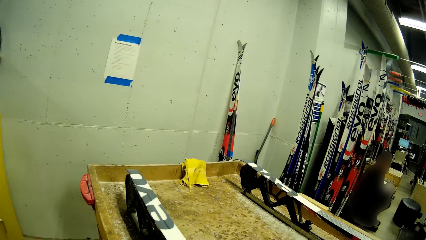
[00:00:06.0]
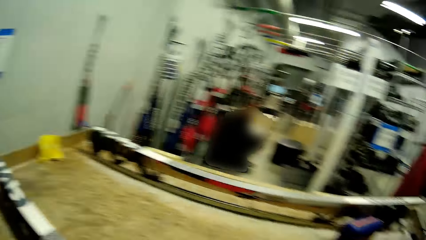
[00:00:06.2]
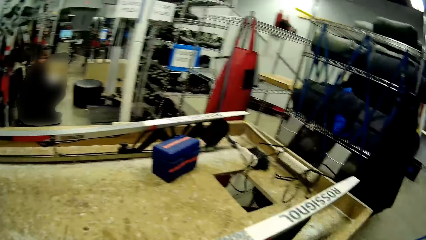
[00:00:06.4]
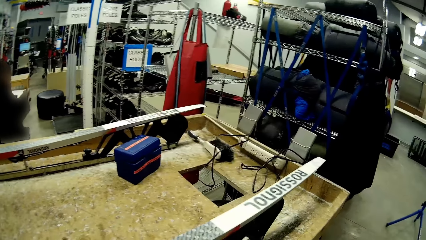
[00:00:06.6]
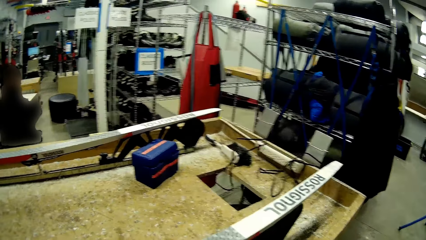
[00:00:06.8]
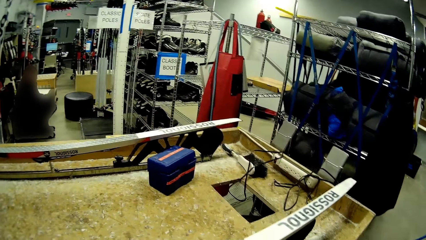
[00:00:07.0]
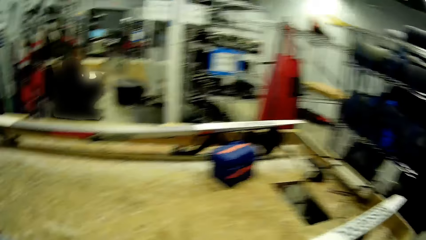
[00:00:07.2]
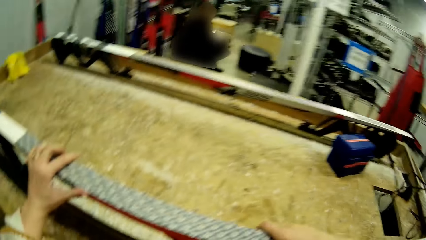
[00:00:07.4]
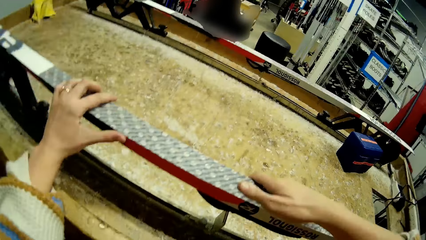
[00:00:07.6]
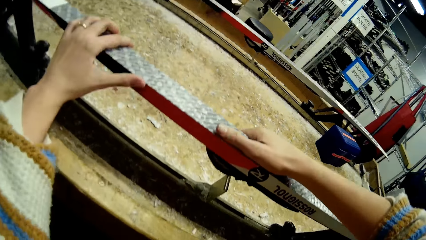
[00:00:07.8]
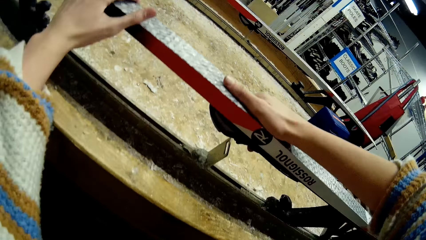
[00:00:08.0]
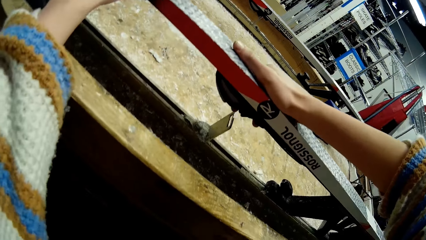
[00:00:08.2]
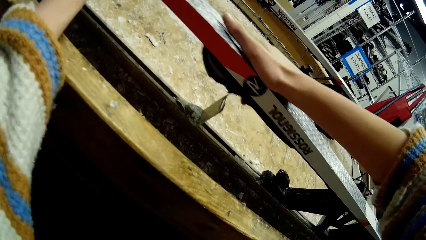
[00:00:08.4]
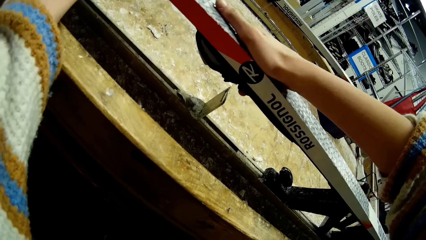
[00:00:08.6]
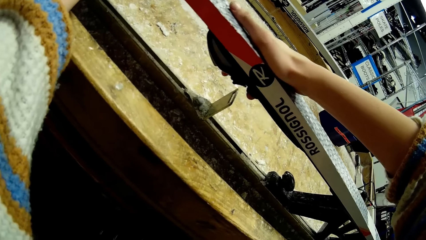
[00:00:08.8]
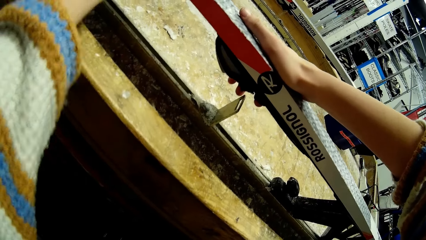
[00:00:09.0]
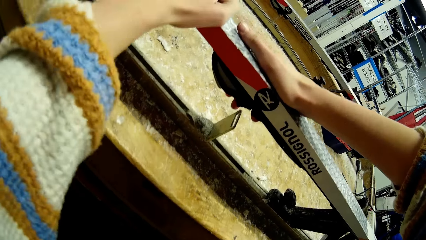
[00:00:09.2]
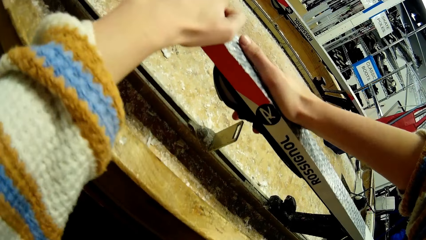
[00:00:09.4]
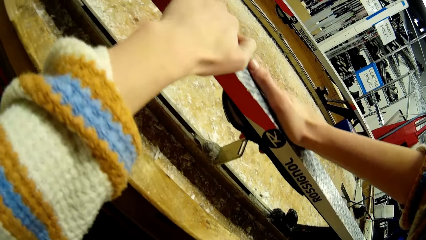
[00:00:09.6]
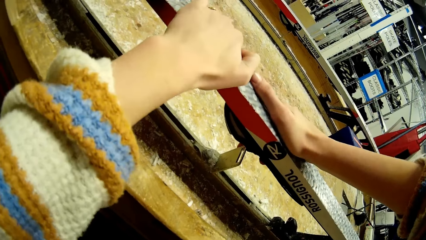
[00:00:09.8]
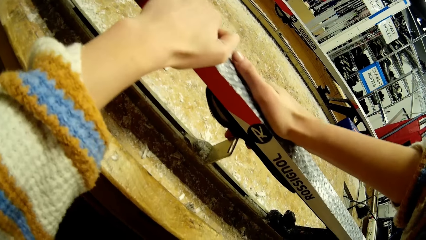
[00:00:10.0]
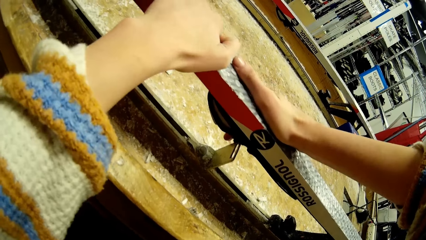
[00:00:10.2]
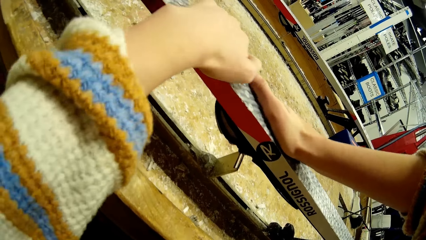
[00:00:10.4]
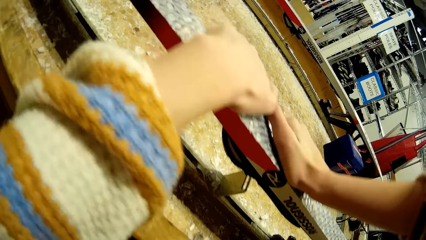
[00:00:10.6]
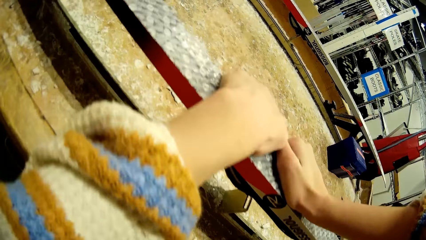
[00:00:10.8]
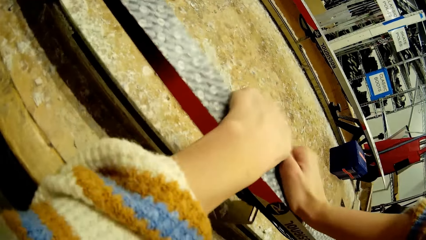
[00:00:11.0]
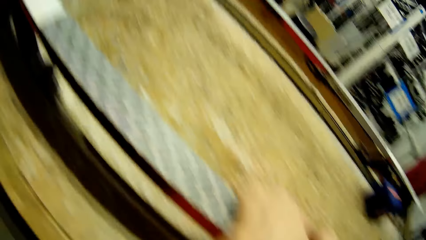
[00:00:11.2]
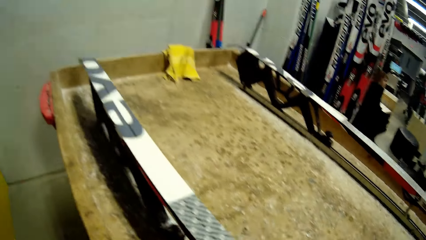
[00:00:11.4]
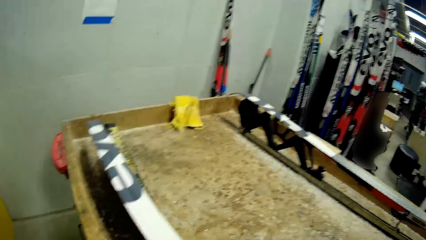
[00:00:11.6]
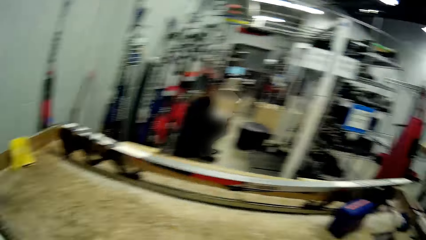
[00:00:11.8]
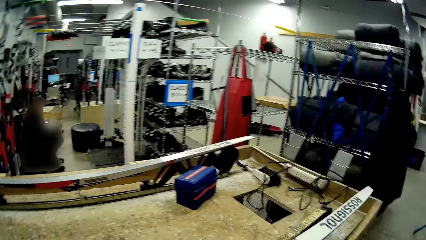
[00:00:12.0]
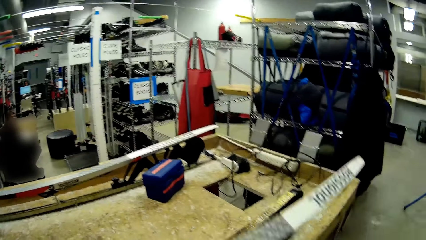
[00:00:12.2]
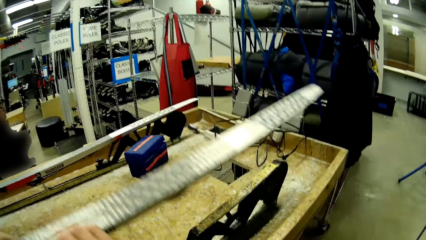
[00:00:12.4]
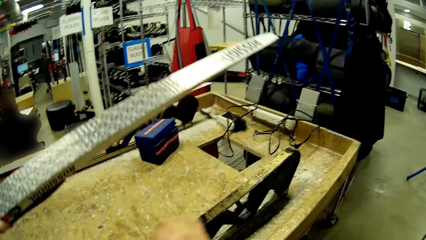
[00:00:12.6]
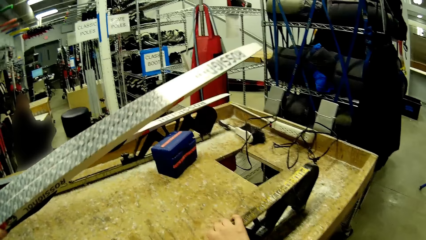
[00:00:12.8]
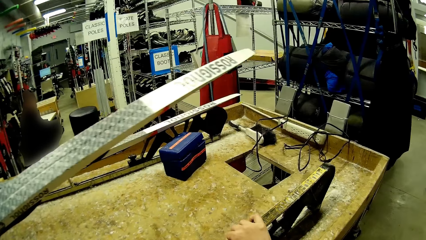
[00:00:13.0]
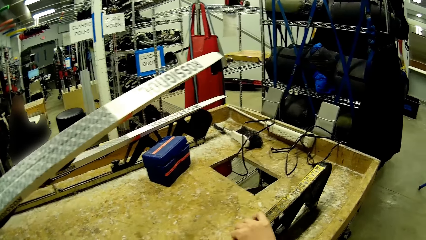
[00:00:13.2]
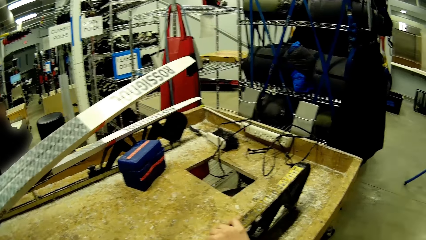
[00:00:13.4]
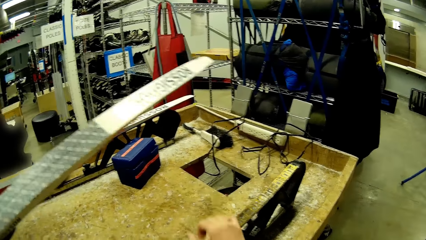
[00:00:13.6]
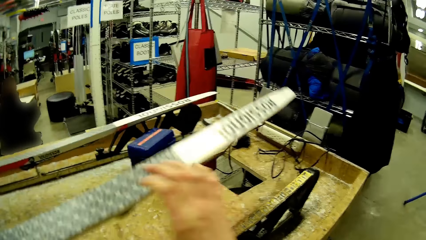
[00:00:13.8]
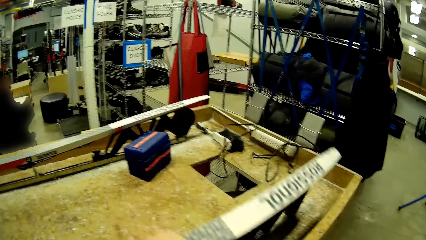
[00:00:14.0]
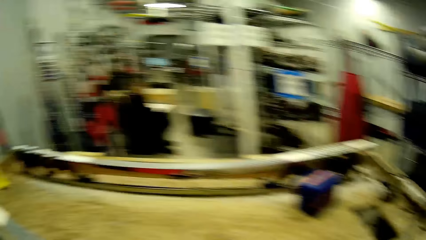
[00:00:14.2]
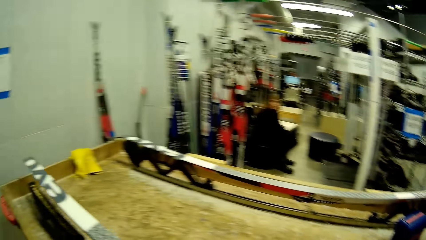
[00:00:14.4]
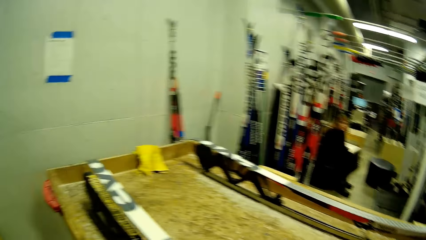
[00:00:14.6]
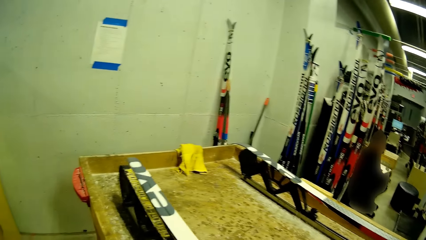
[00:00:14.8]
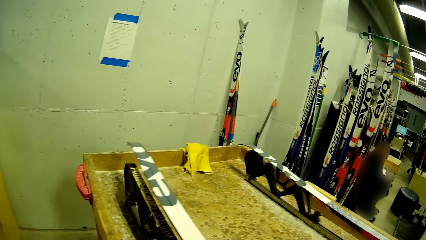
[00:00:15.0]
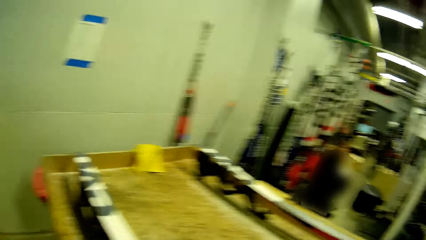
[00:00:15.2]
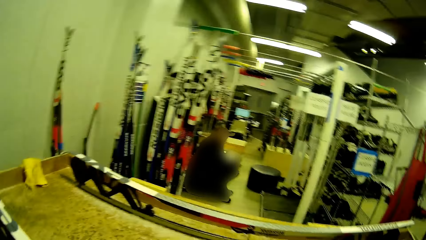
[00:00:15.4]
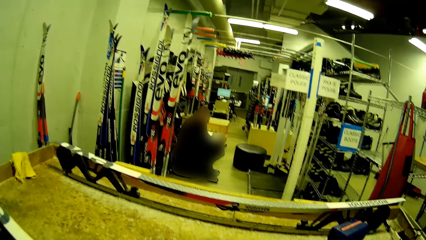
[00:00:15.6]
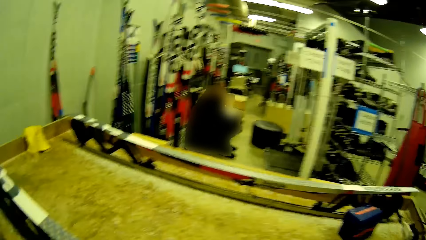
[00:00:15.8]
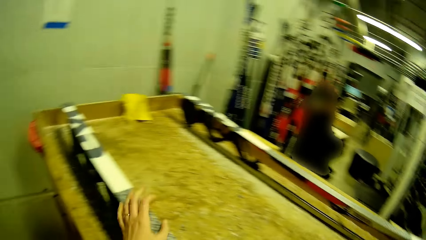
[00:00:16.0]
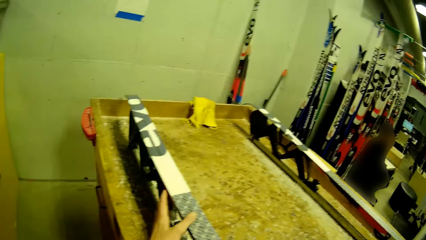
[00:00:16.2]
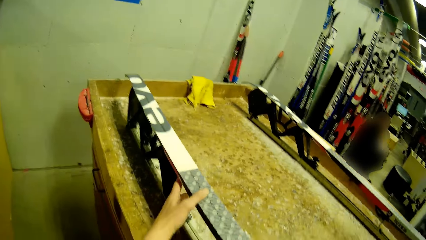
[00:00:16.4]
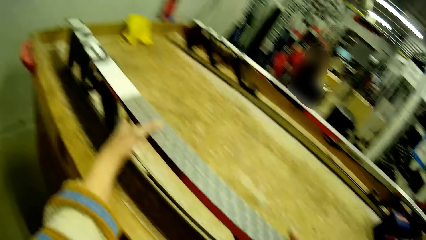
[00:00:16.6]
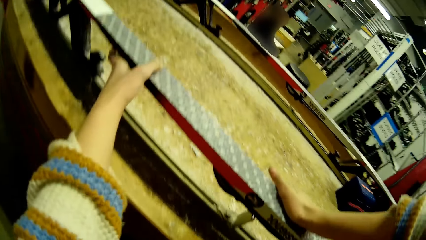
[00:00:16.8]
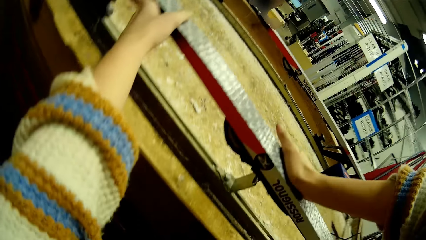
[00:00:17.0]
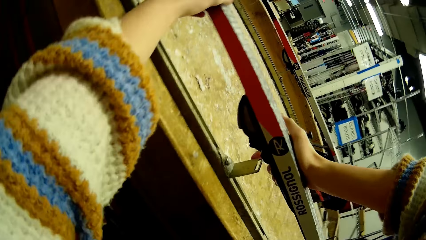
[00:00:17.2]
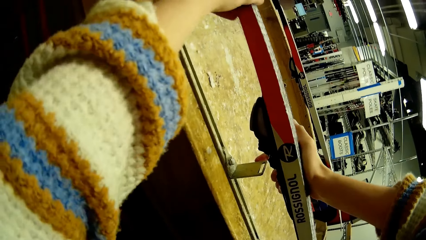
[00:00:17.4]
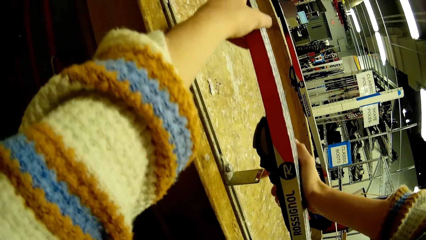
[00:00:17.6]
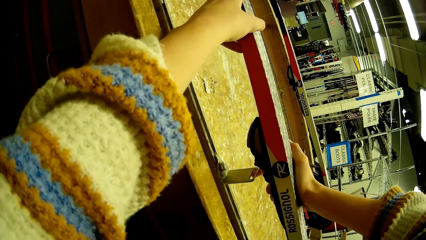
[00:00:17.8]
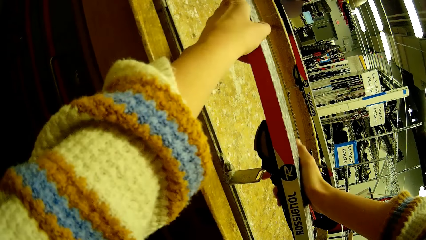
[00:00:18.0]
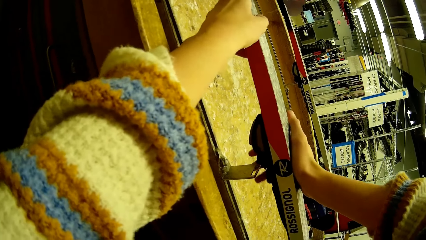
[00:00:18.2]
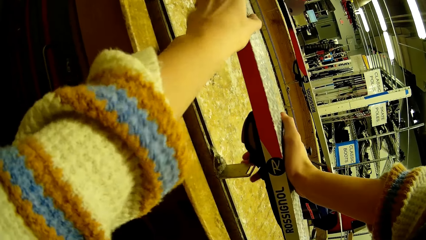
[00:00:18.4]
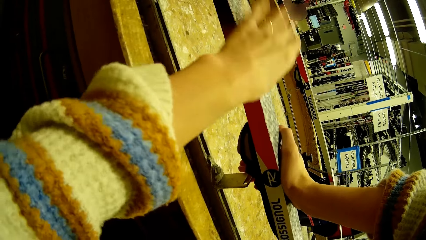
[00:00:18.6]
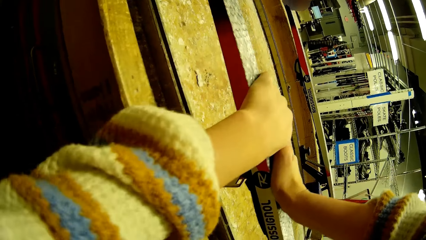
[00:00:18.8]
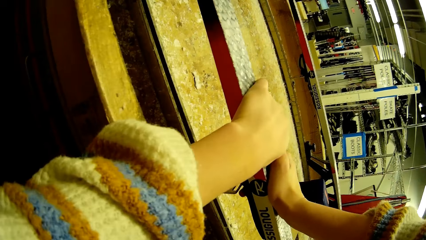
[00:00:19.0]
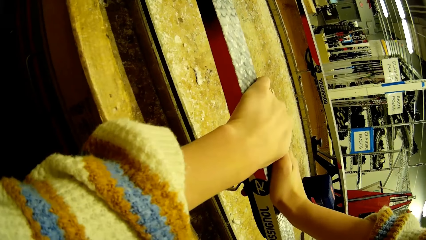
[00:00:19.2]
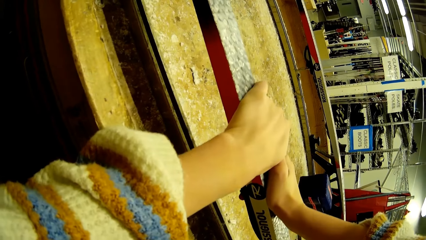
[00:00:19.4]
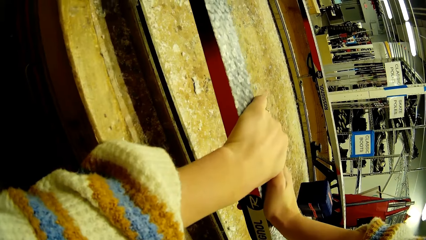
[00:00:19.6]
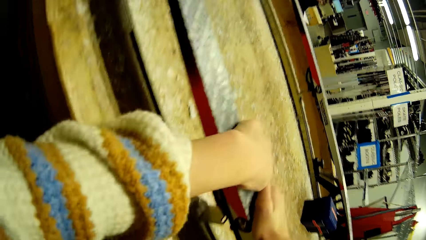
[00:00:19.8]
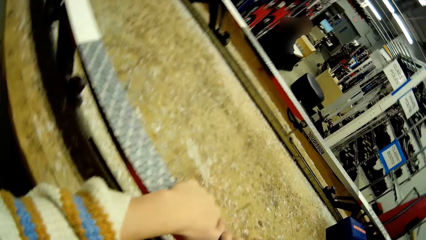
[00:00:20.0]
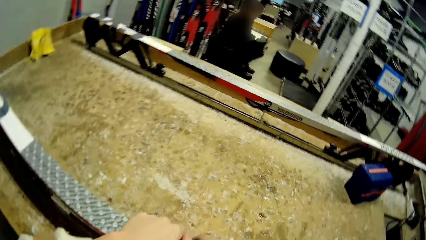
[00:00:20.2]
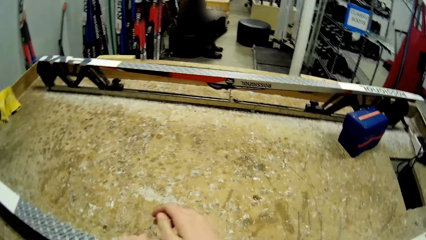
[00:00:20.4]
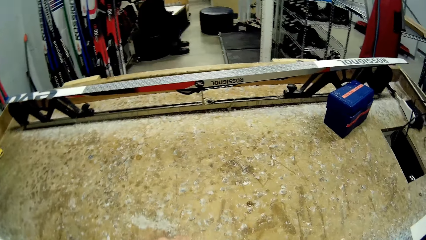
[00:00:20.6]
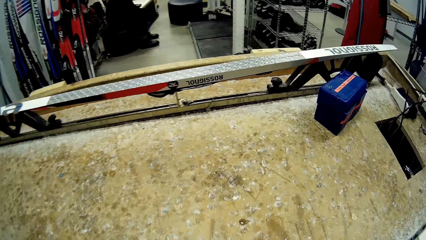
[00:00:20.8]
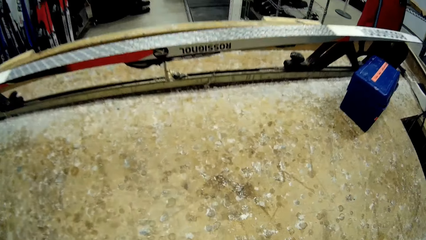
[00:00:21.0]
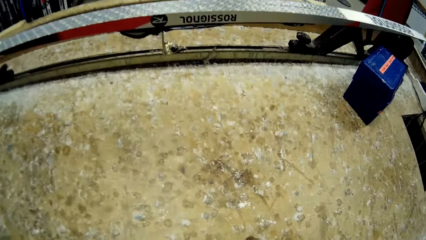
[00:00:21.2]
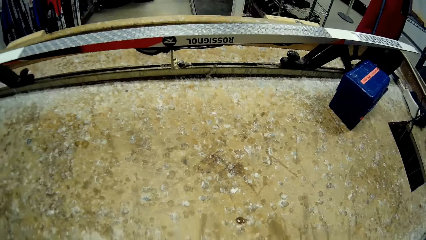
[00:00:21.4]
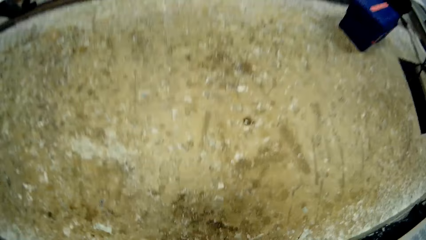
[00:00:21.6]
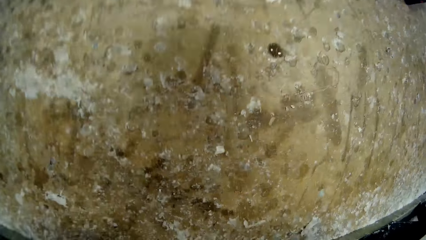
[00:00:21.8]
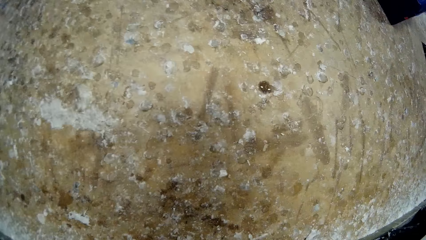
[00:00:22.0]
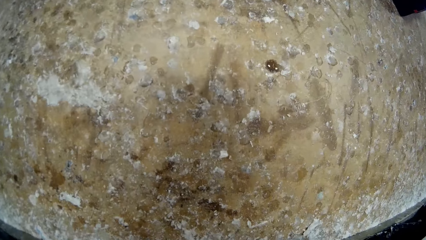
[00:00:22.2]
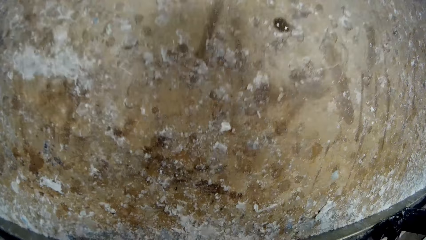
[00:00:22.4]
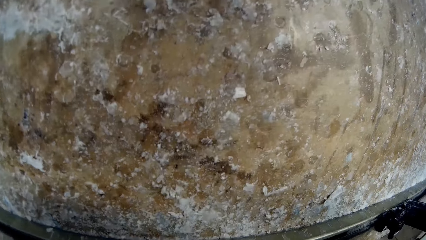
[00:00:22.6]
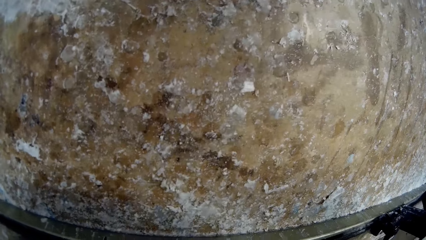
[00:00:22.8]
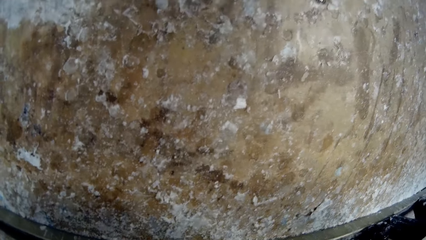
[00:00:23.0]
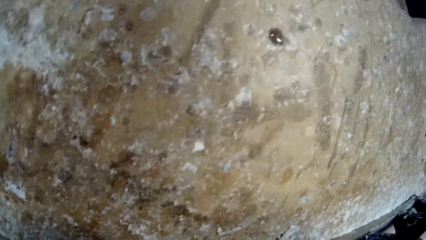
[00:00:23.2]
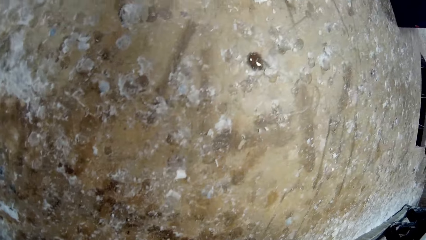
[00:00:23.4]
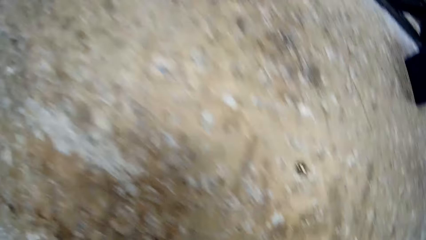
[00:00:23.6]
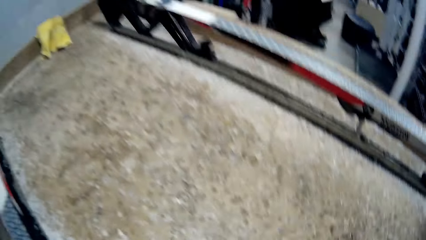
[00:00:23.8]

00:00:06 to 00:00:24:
The camera wearer holds the snowboard with both hands. They touch the board. They look around. They remove the snowboard from the stand. They adjust the metal. They hold the snowboard. They keep the snowboard on the stand. They balance the board. They look at the work station board.
